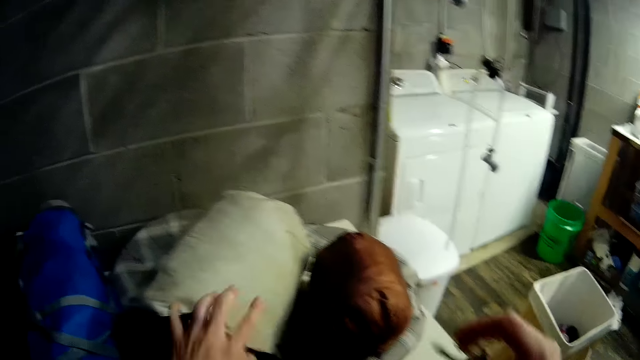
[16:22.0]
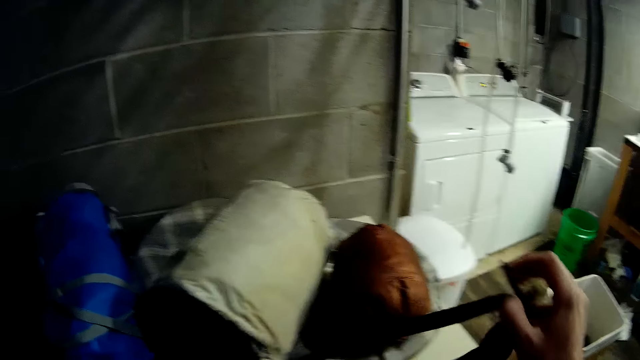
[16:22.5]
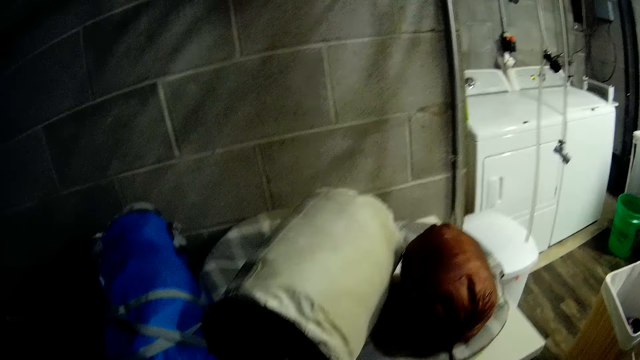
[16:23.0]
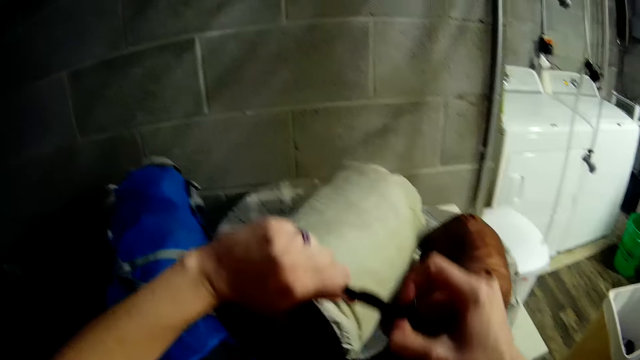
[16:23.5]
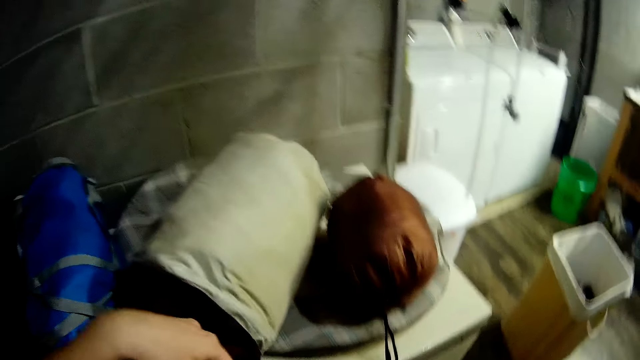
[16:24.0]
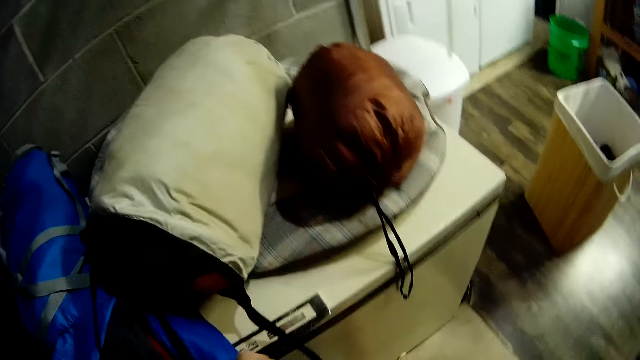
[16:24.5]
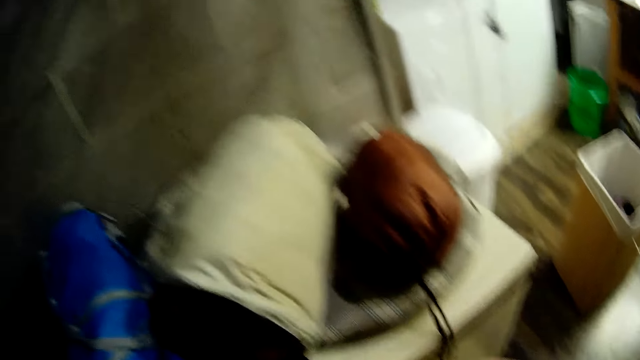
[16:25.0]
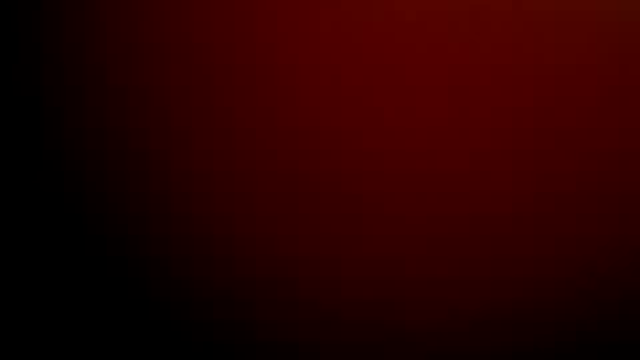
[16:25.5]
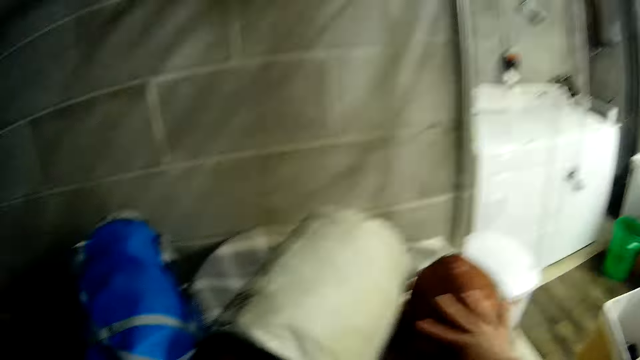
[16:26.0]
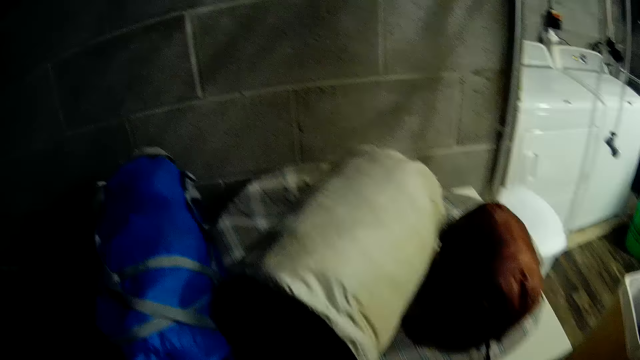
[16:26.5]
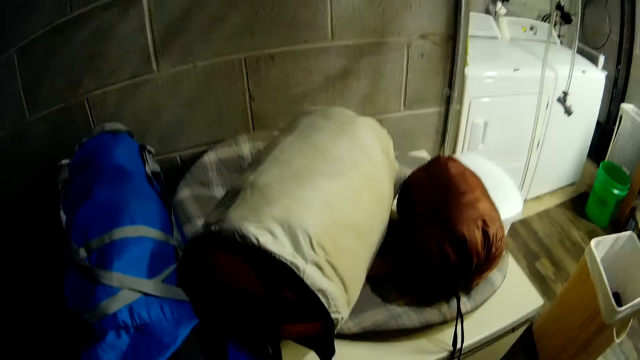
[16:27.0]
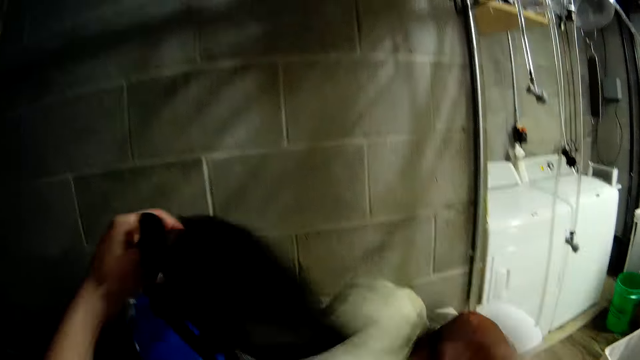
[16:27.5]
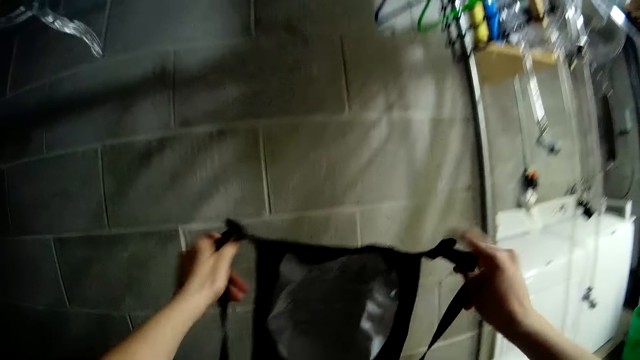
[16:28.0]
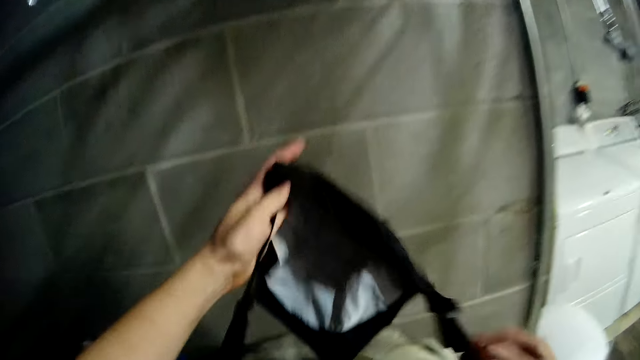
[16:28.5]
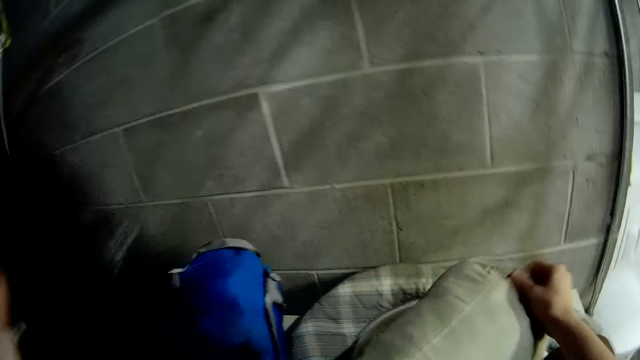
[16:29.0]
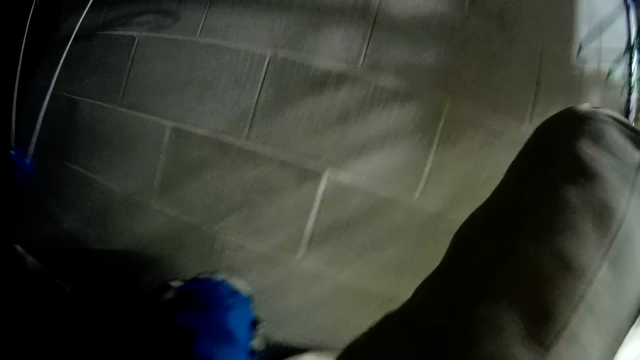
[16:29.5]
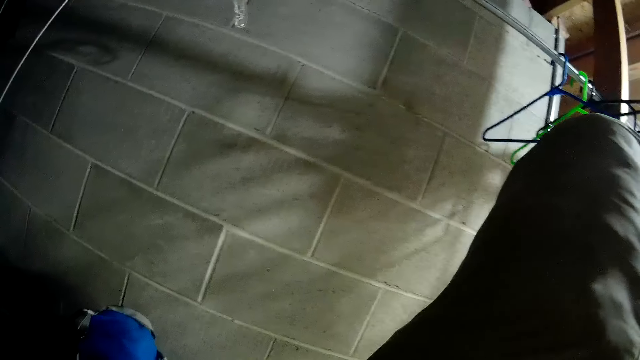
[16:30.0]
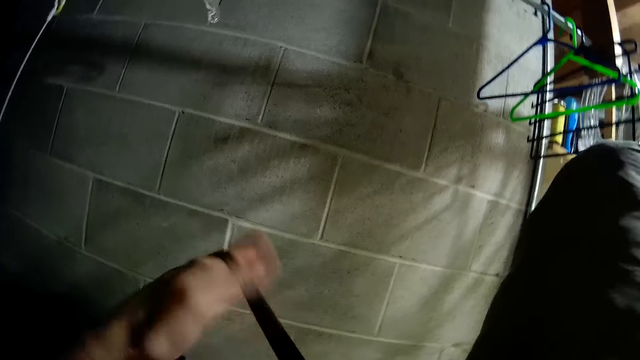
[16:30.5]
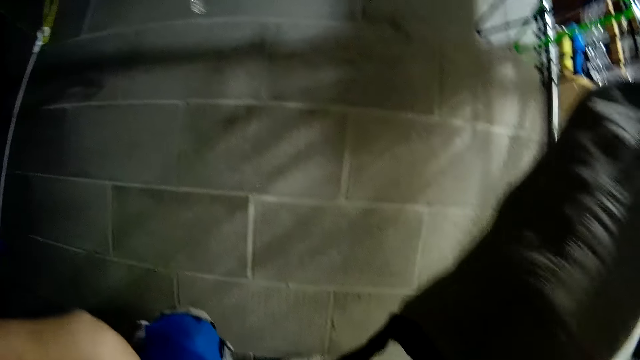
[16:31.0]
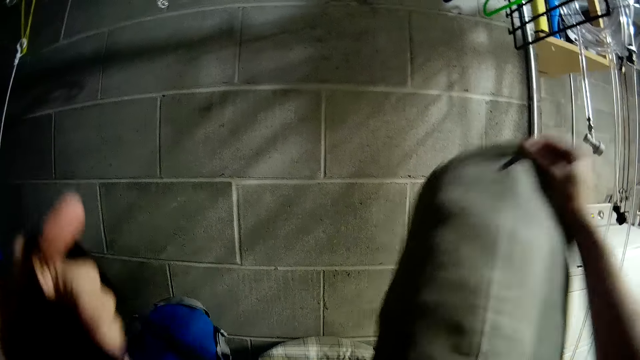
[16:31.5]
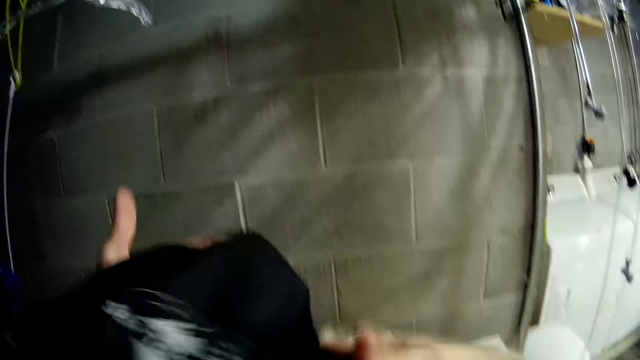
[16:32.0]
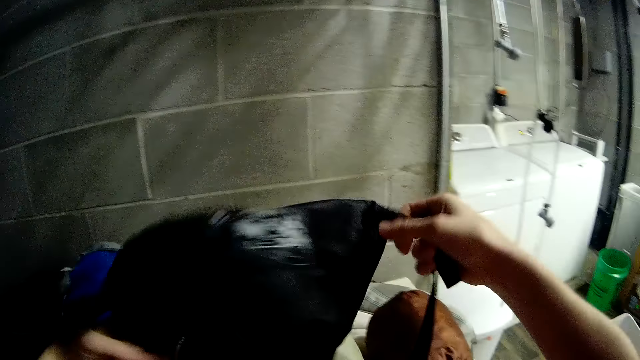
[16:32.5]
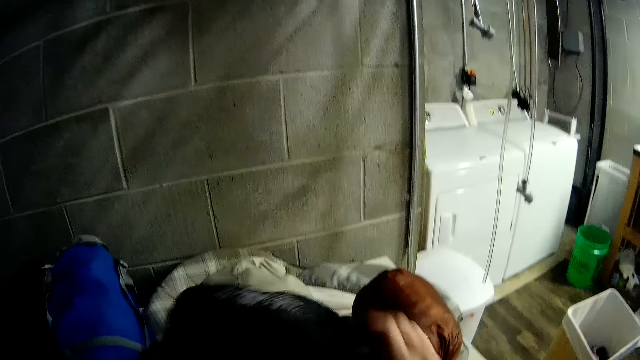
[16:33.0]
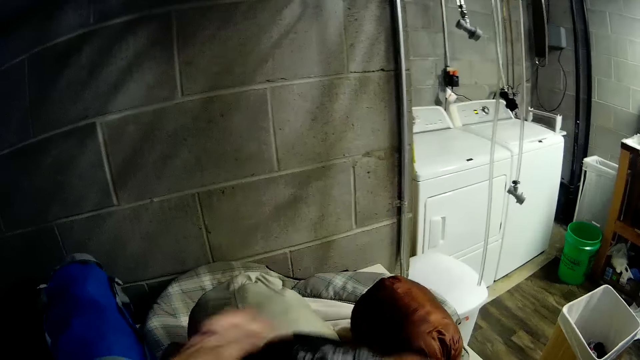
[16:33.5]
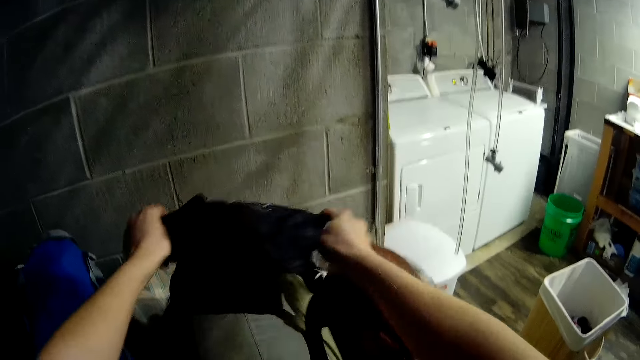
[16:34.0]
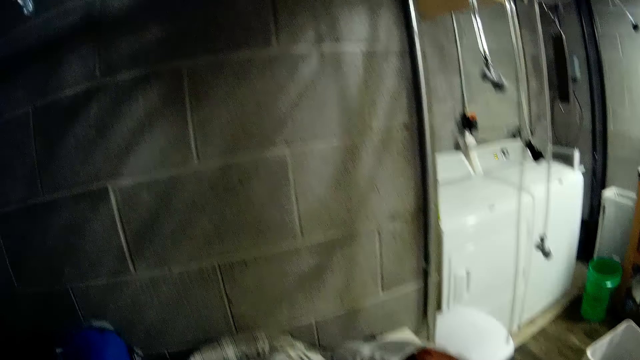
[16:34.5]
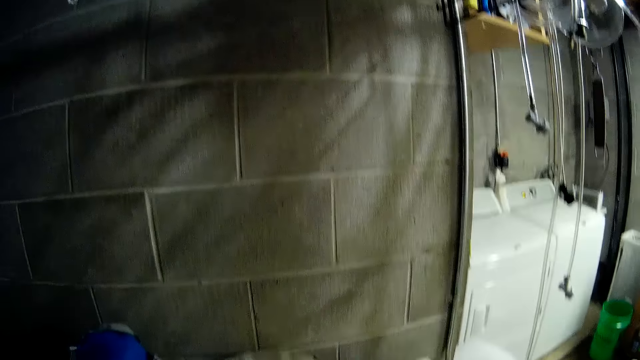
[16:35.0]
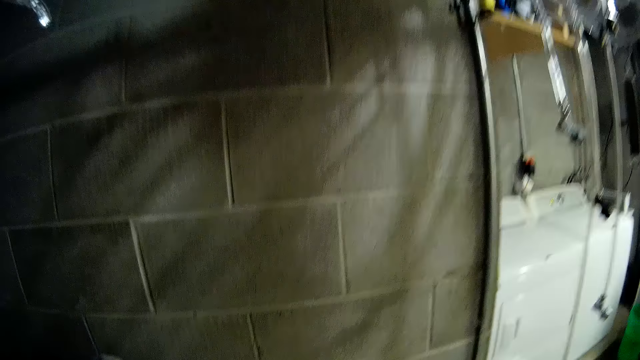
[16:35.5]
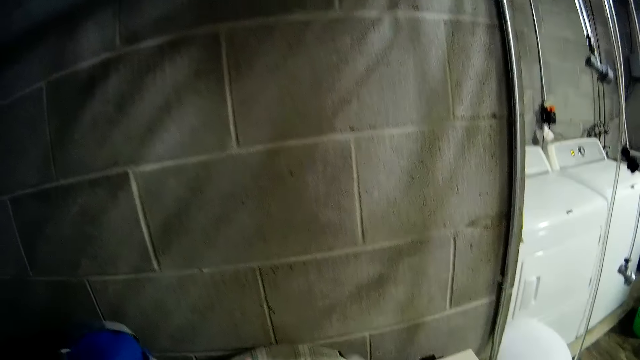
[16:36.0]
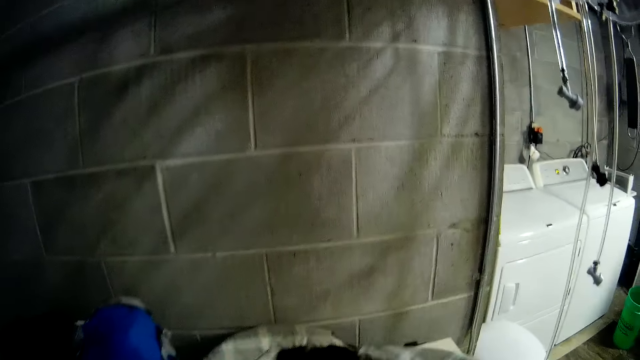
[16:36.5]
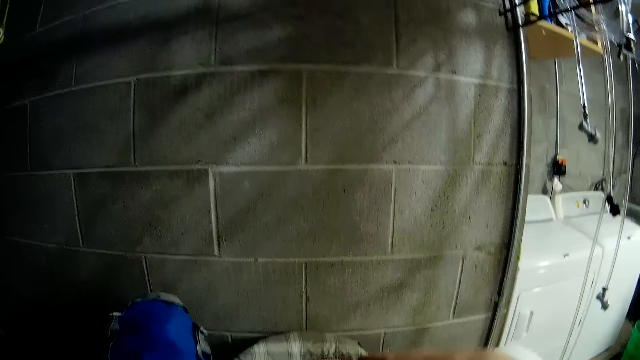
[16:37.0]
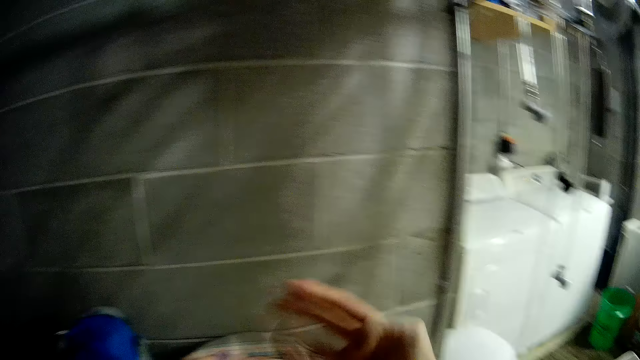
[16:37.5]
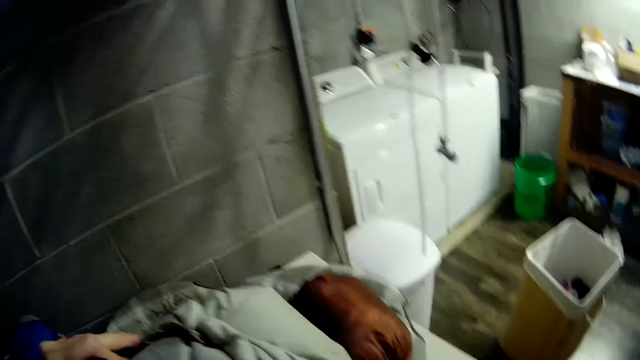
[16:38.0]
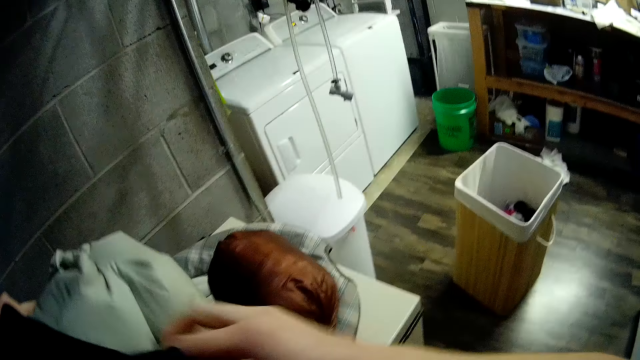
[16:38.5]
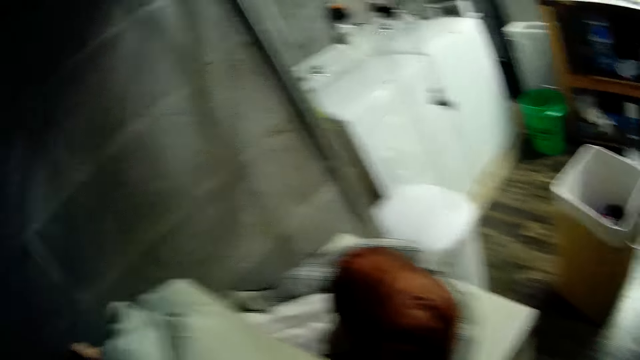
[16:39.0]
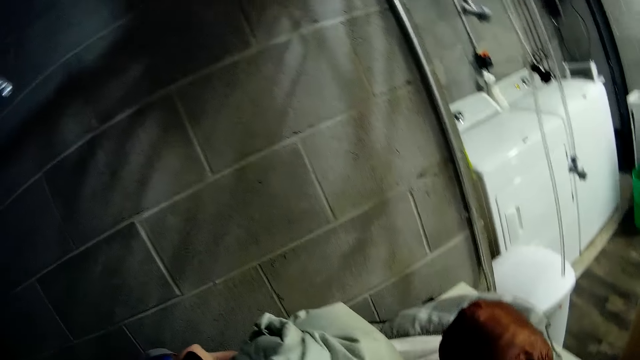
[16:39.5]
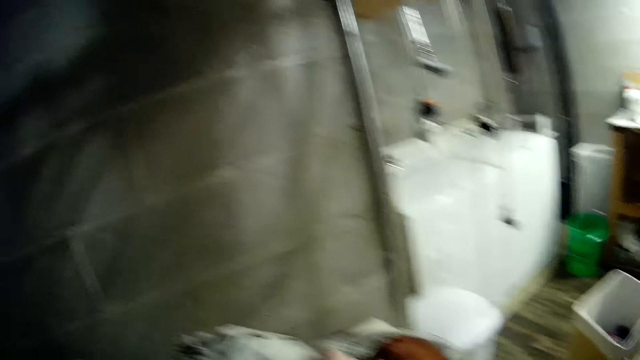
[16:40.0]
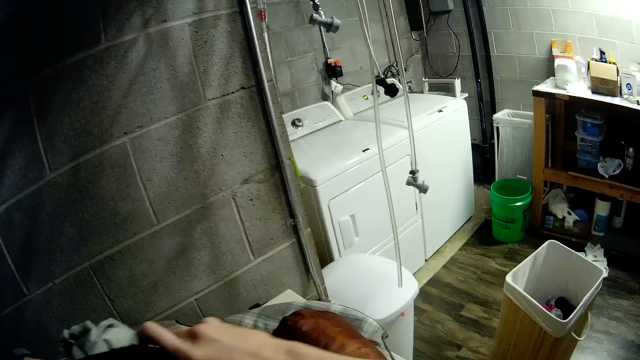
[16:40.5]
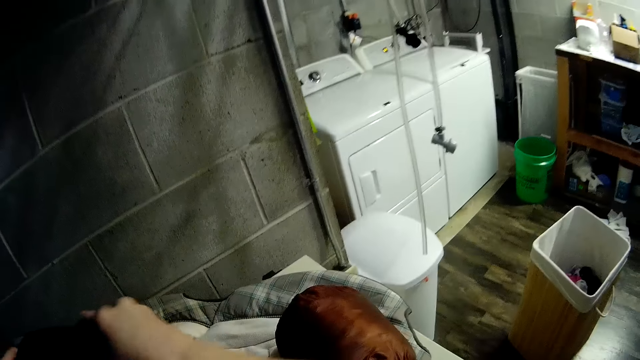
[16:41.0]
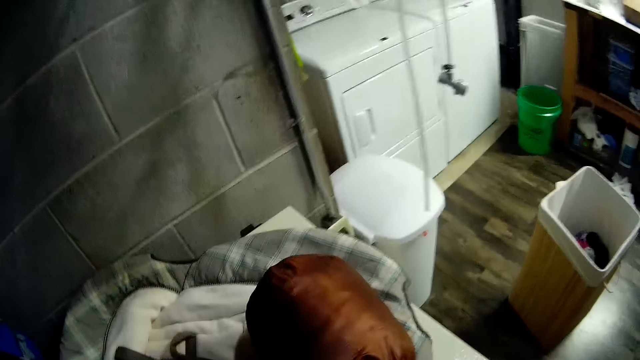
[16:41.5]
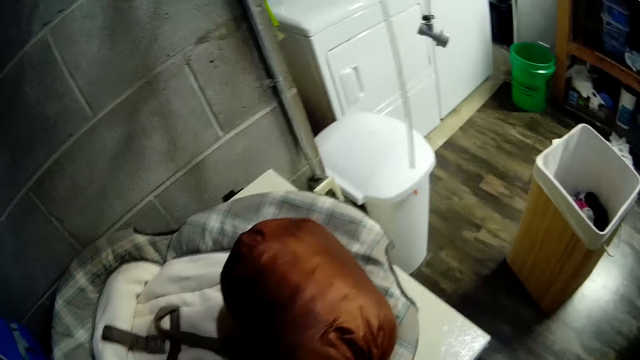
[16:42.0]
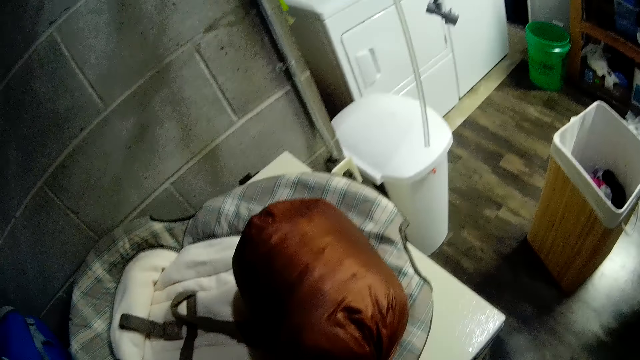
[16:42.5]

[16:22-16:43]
The camera wearer tightens the straps. They pull up the bag cover and pull up the bag. They put the bag in the bag cover.
